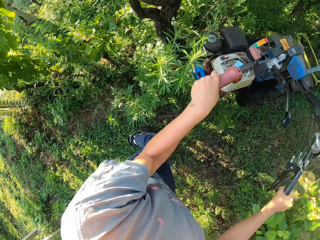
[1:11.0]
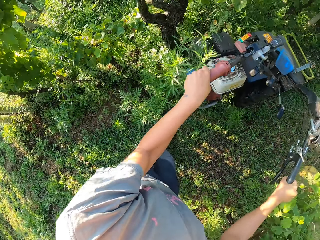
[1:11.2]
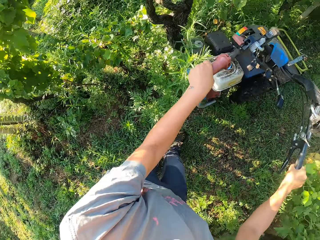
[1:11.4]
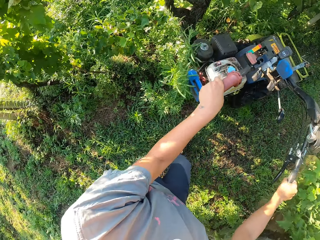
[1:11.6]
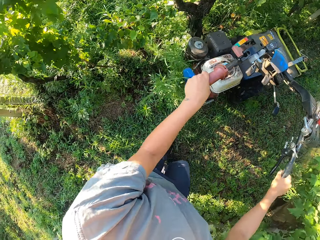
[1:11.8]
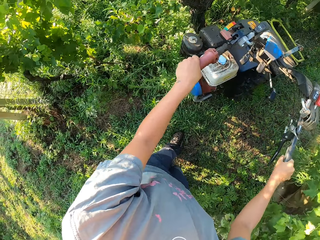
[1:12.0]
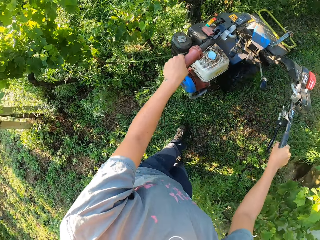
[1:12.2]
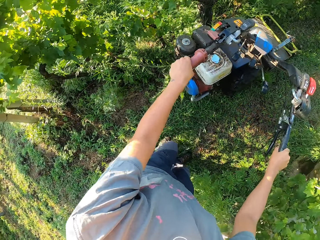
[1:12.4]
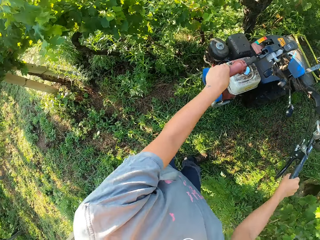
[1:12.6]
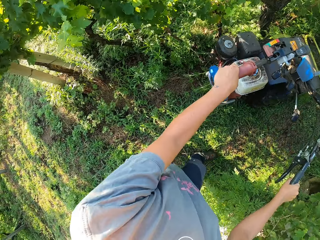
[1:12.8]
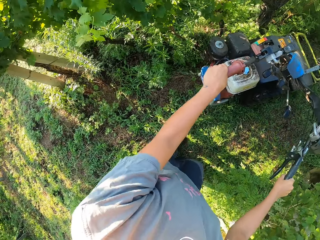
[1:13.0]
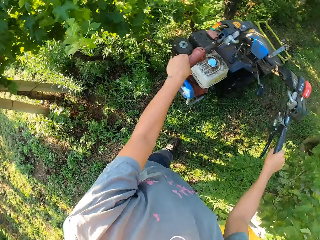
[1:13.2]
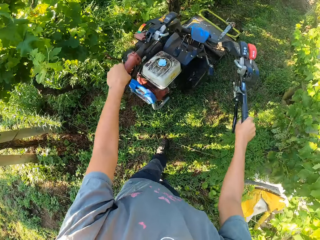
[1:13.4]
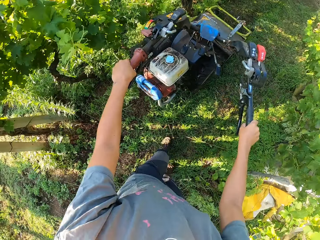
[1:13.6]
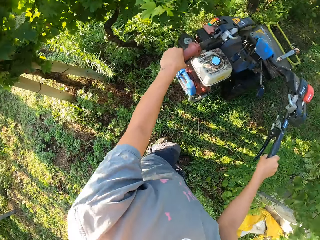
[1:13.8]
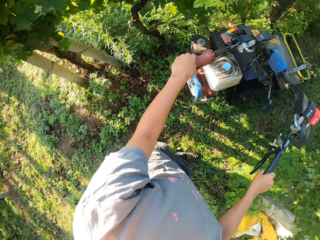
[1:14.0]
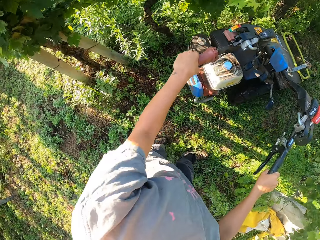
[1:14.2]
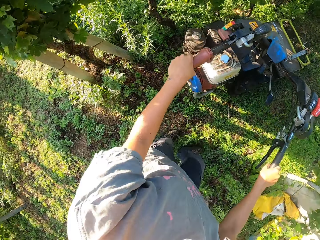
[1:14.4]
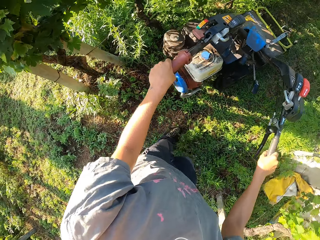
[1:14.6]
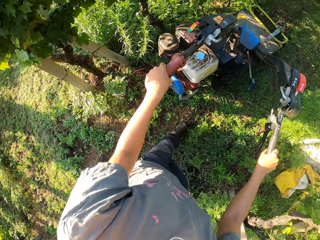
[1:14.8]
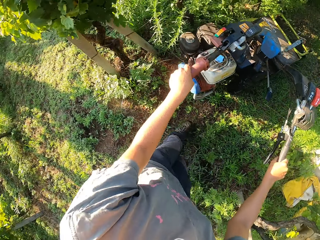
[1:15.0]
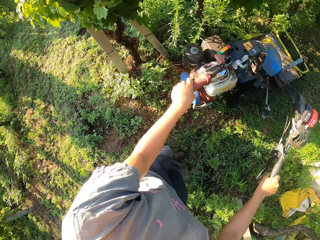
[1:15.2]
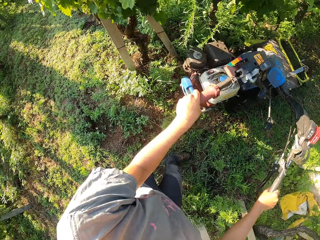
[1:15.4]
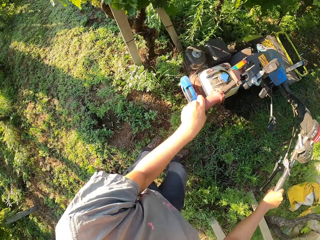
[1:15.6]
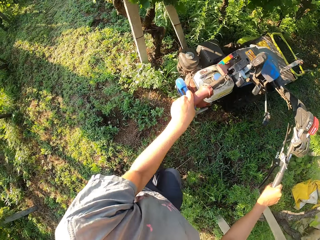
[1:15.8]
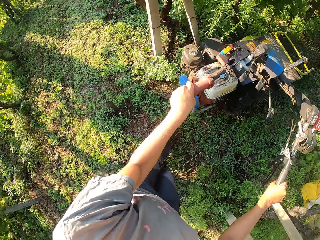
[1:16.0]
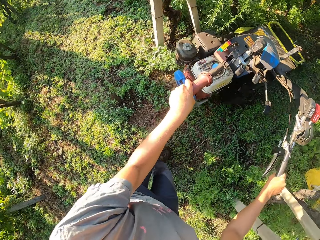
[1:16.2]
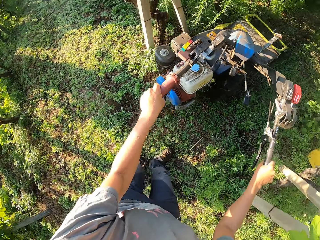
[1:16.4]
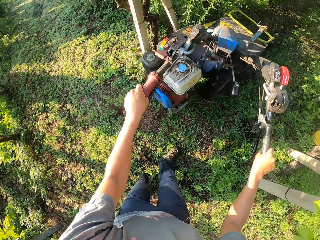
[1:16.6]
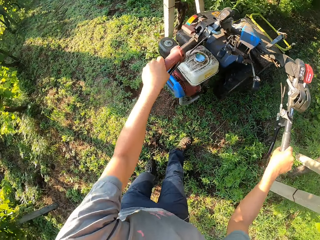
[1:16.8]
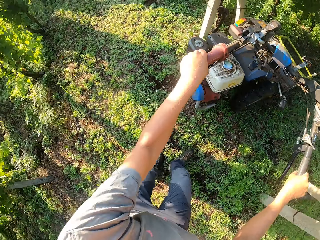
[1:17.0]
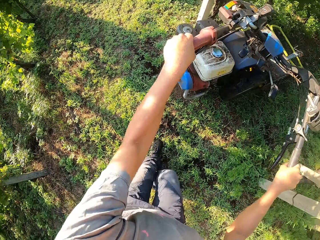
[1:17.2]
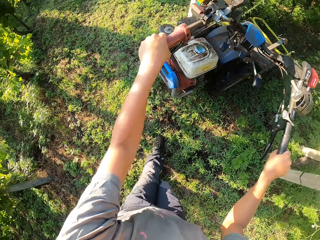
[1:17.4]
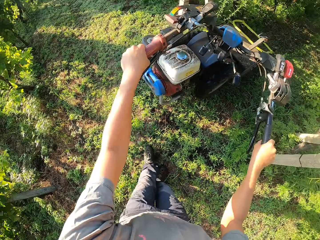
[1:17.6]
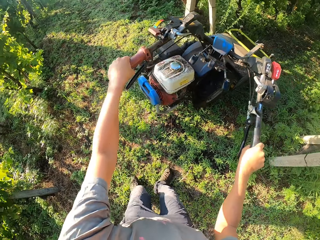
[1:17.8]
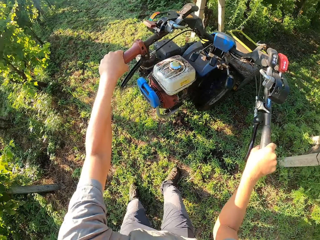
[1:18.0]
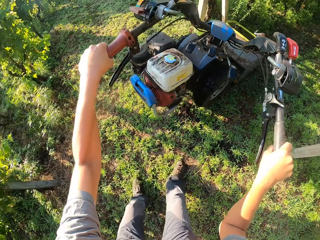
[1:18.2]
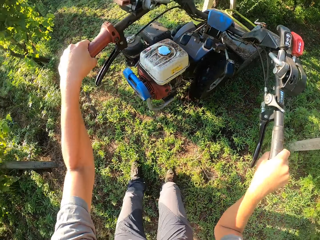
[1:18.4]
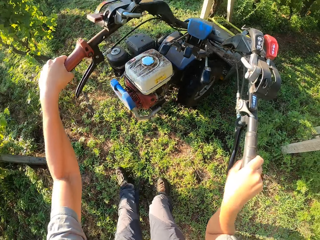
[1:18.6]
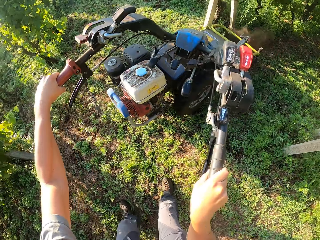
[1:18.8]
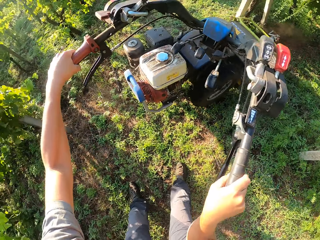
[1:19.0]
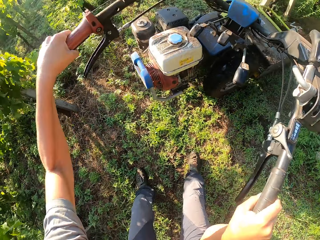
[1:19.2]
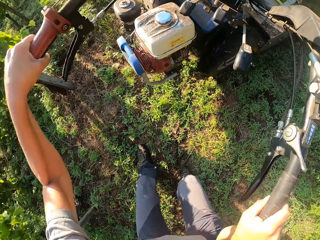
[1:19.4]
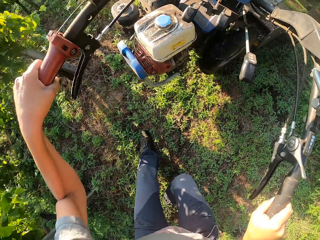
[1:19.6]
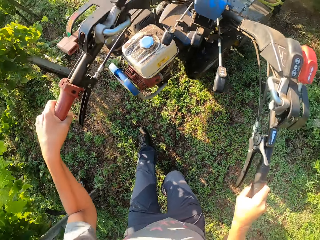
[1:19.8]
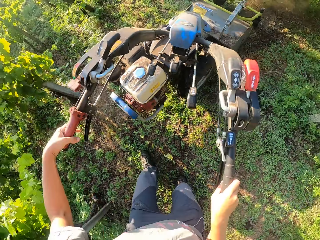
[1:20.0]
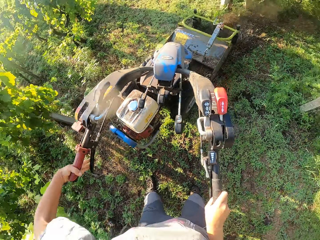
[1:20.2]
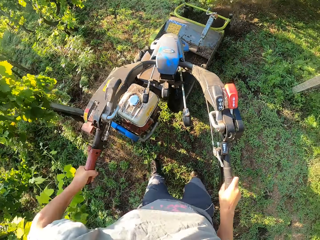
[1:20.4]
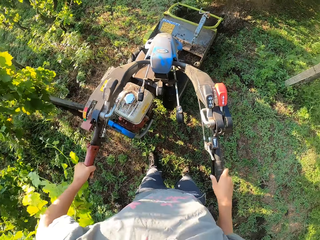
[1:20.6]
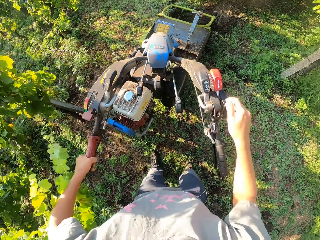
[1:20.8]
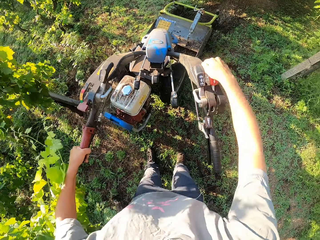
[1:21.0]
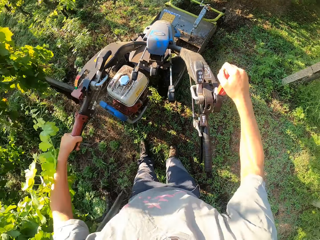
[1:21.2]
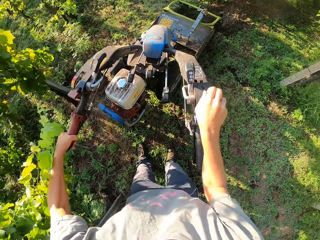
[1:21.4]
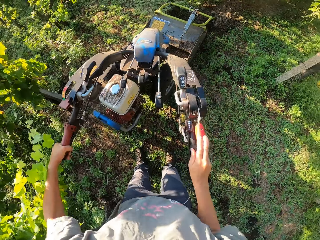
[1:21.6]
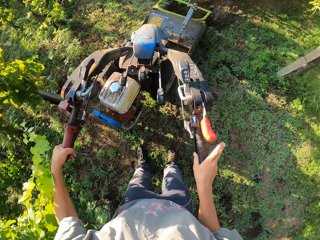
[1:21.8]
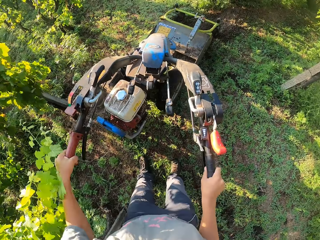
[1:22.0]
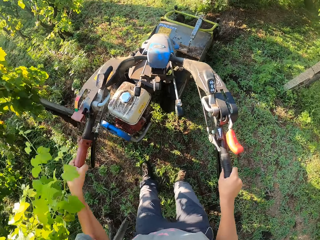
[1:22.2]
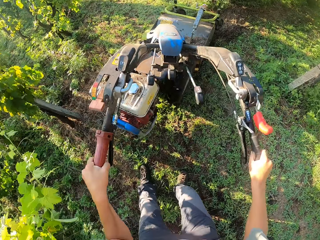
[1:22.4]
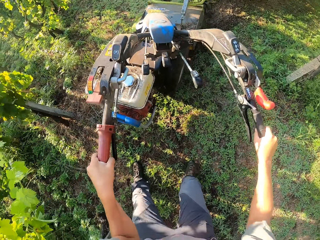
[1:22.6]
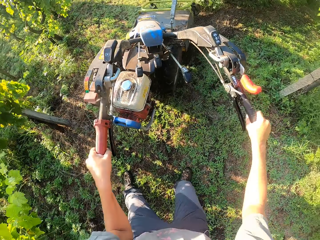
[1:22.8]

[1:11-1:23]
The camera wearer turns the mower to the left side. They press the clutch lever on the lawn mower. They engage a forward gear. They pull down the lever on the lawn mower.

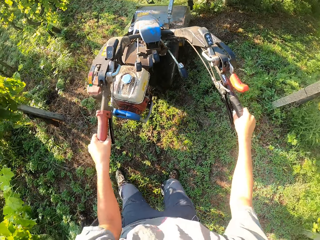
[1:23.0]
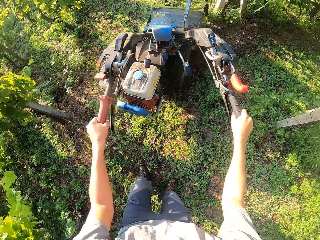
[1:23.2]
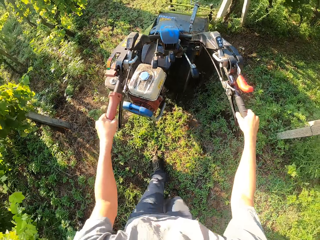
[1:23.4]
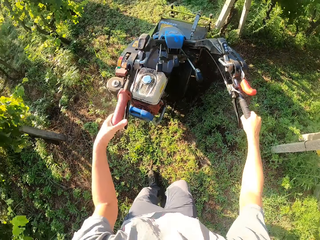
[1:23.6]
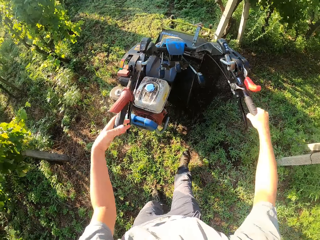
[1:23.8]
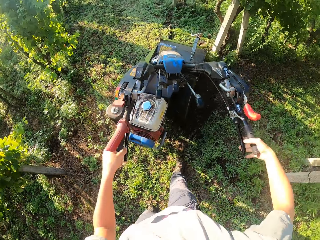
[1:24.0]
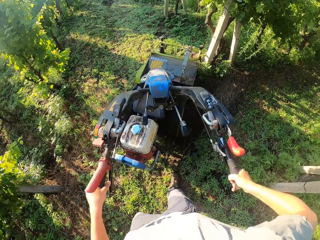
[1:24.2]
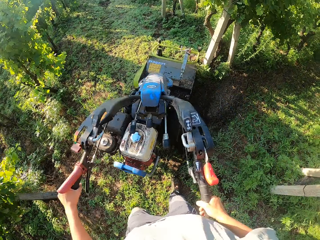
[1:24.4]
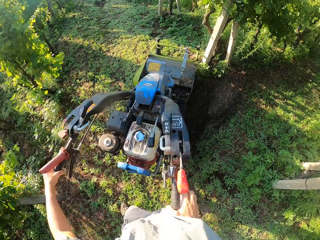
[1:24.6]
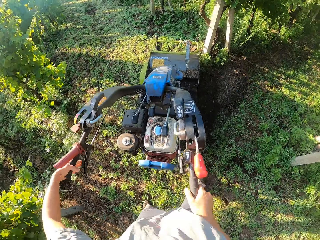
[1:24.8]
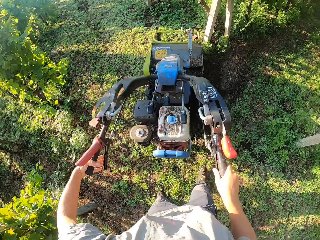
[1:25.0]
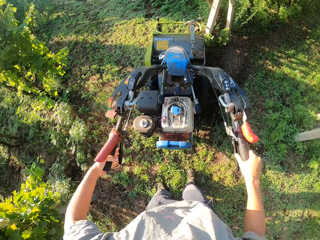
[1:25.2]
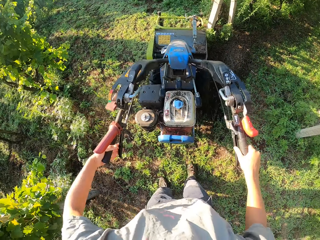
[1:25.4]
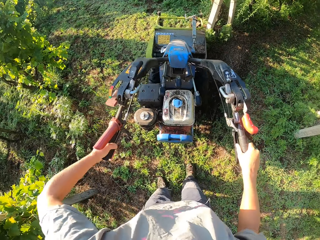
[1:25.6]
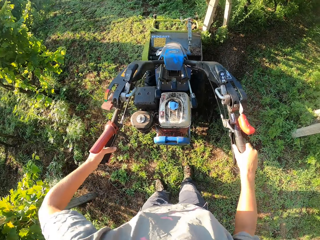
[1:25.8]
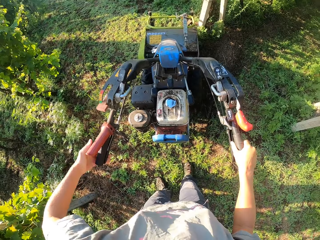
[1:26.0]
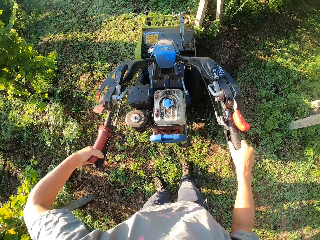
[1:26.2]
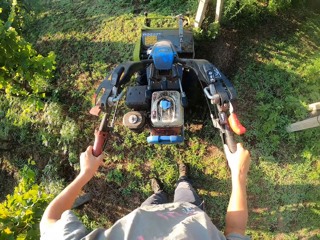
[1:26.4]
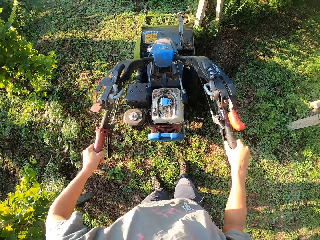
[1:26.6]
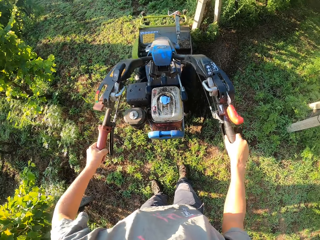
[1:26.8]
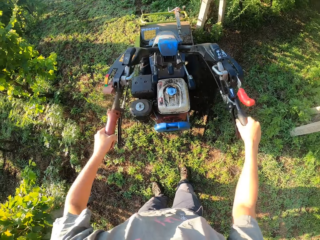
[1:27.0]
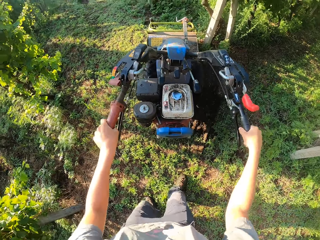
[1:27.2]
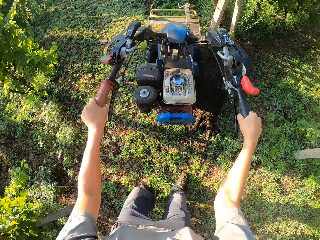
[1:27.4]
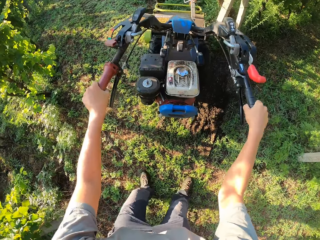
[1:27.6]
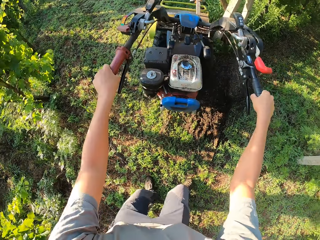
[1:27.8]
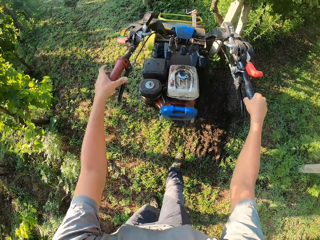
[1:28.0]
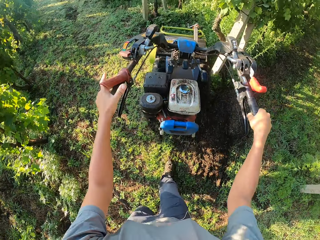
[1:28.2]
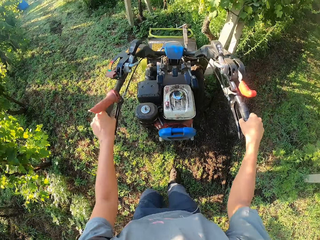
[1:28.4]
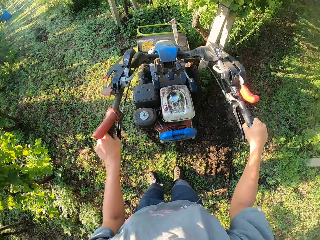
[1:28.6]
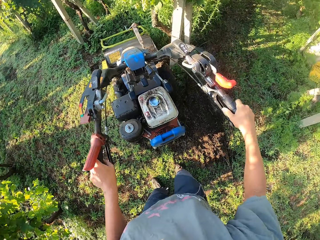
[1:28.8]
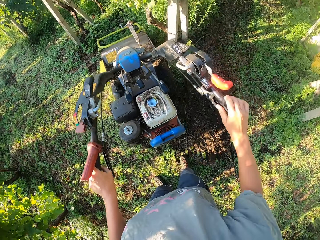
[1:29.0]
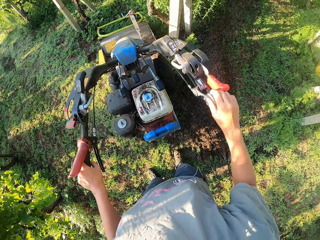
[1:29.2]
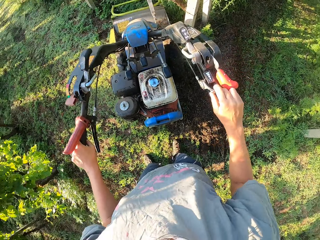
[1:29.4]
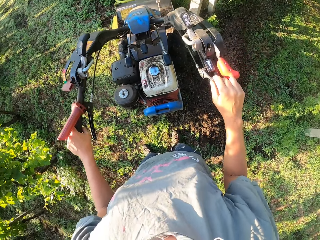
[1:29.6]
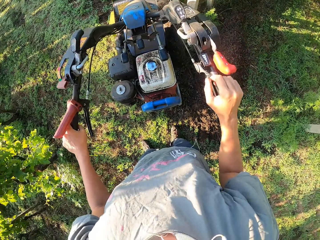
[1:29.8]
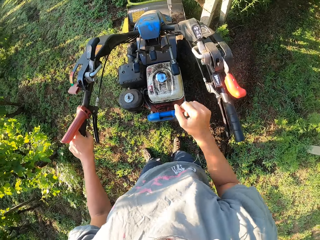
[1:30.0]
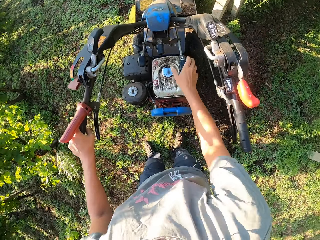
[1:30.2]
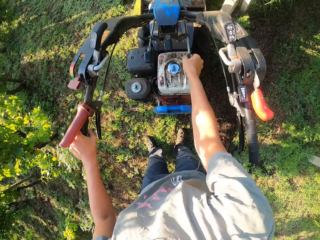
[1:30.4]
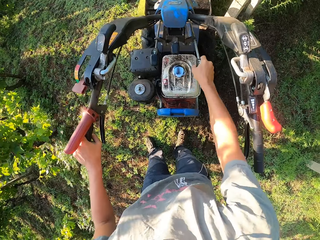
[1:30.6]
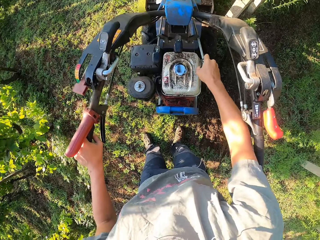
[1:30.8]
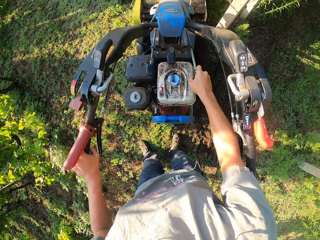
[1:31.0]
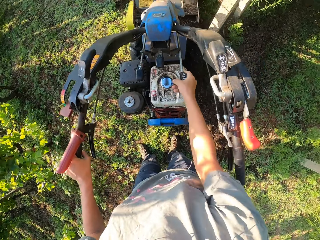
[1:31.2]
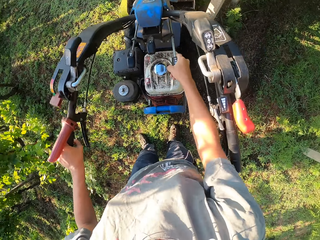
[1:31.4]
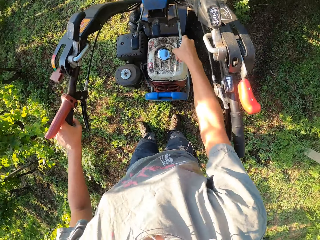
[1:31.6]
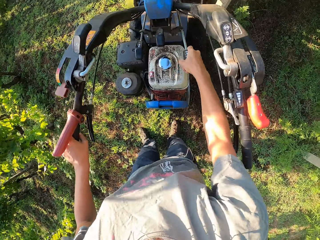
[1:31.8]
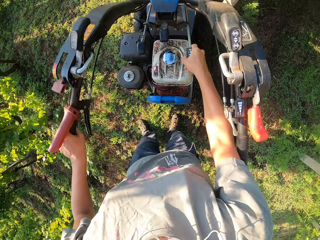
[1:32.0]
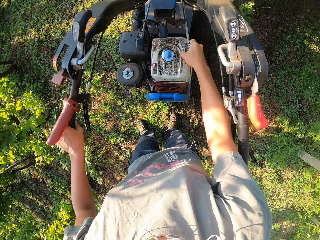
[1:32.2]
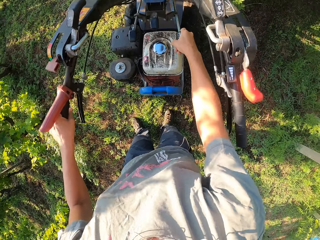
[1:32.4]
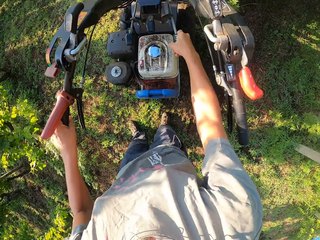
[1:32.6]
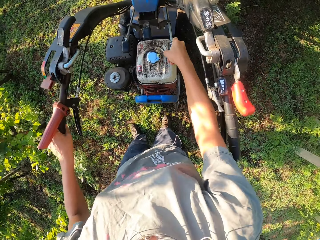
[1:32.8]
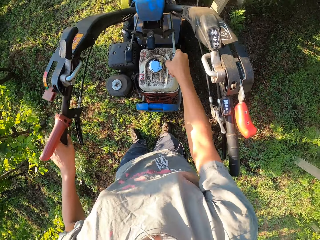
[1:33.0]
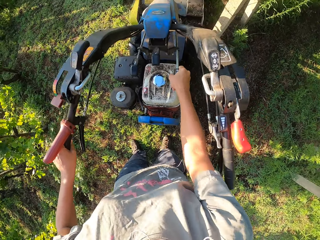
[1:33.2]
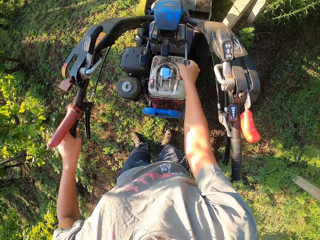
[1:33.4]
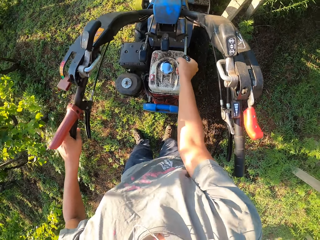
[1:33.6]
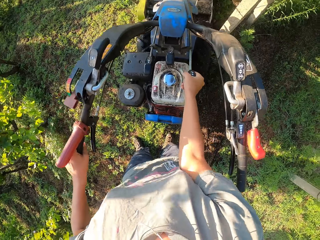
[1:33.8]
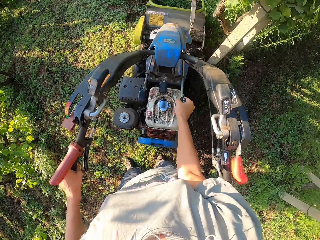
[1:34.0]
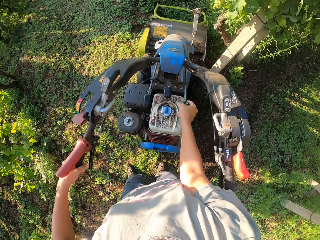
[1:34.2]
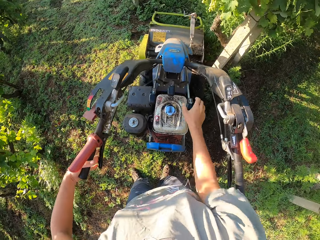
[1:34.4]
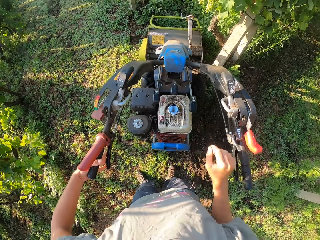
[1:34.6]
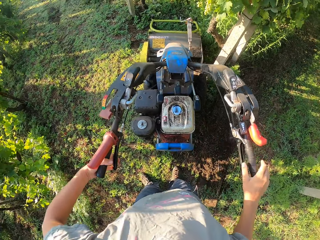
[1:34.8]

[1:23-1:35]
The camera wearer drives the mower forward. They press the clutch lever on the lawn mower. They stop cutting the grass across the lawn. They adjust the handles. They press the clutch lever or brakes on the lawn mower using the left hand. They release the brakes. They cut the grass forward across the lawn with the lawn mower. They adjust a knob on the grip of the lawn mower. They activate the cutting implement using the right hand. They turn the lever on the lawn mower with the right hand.
